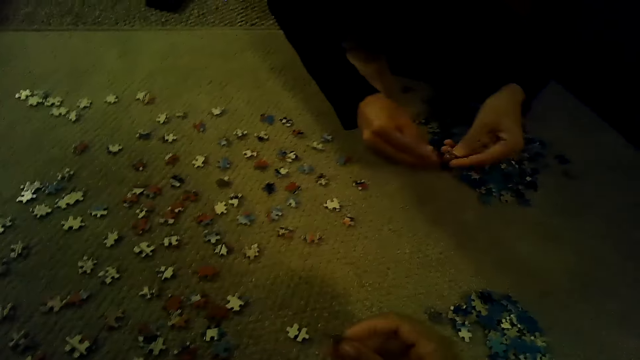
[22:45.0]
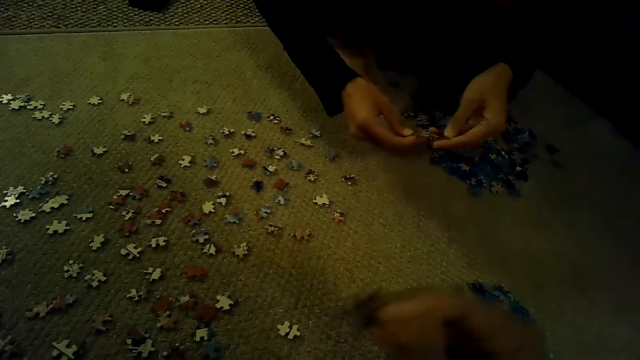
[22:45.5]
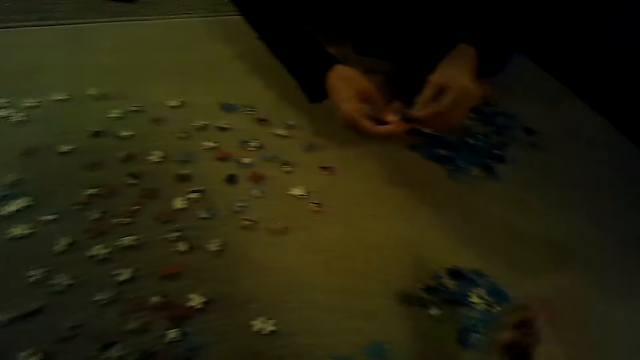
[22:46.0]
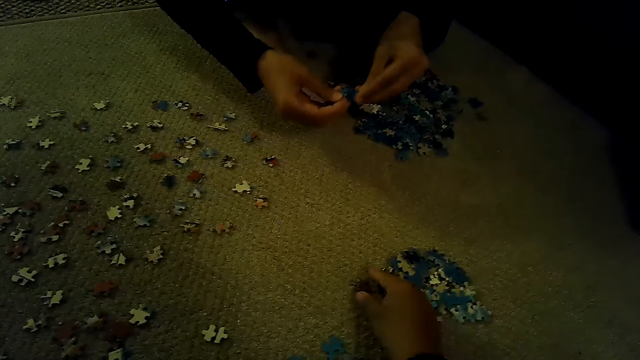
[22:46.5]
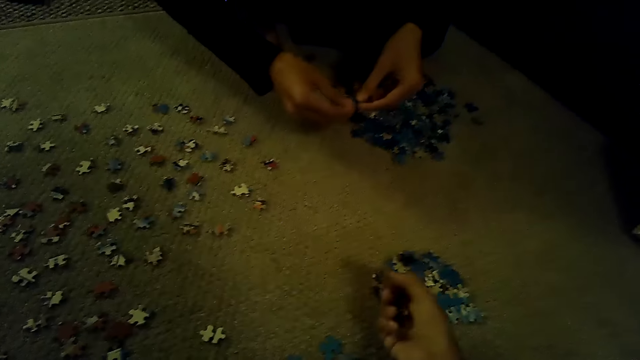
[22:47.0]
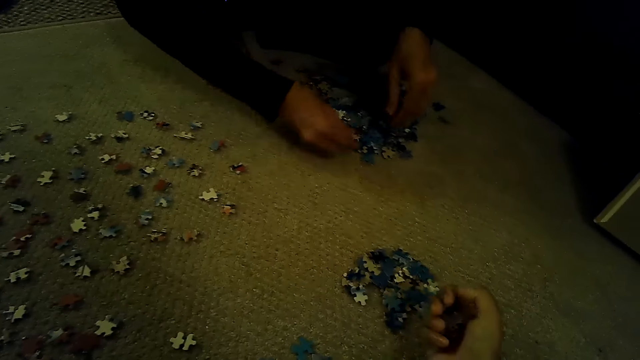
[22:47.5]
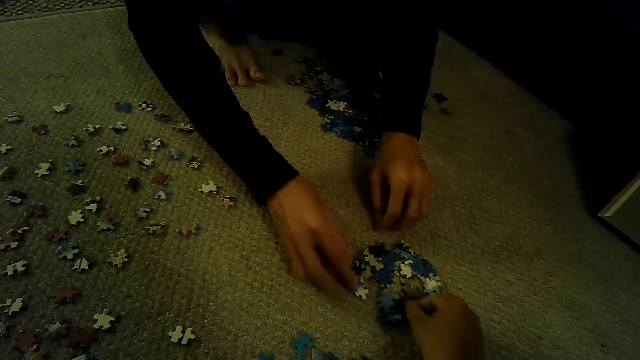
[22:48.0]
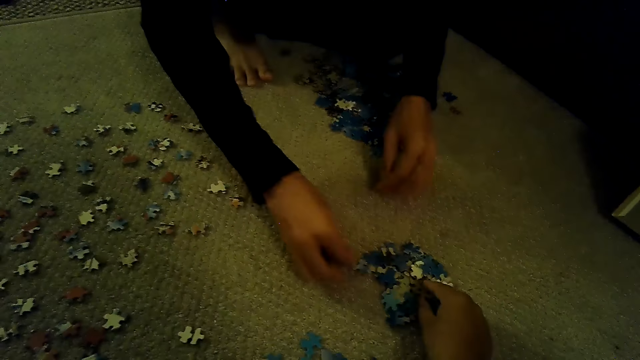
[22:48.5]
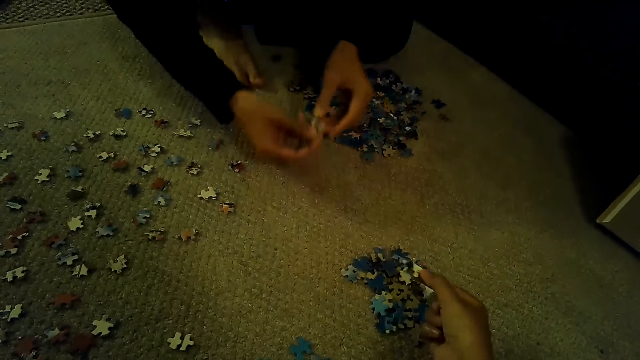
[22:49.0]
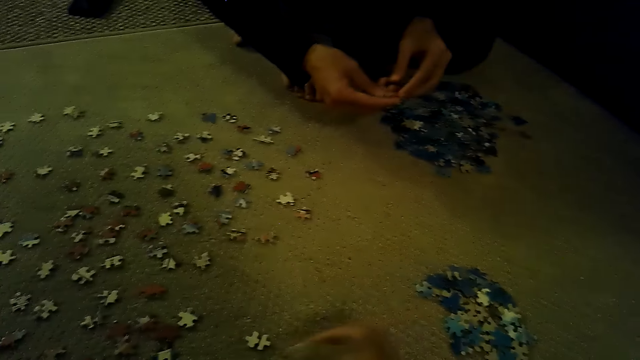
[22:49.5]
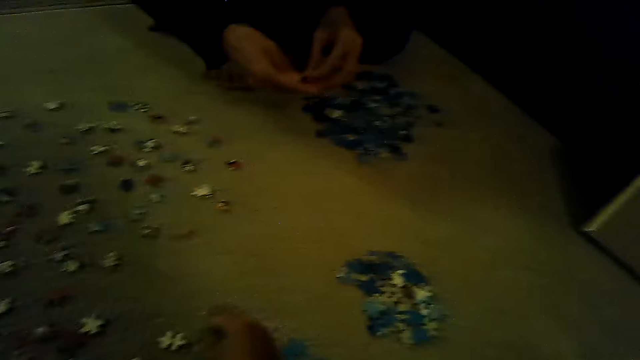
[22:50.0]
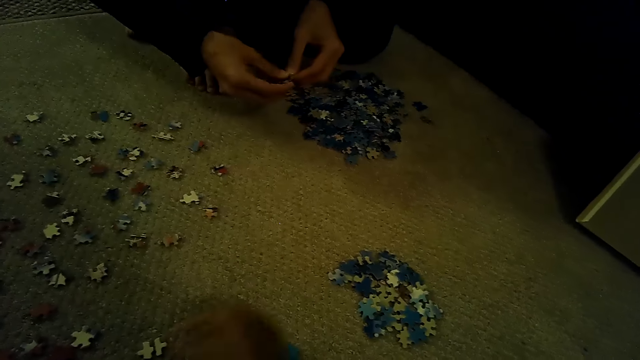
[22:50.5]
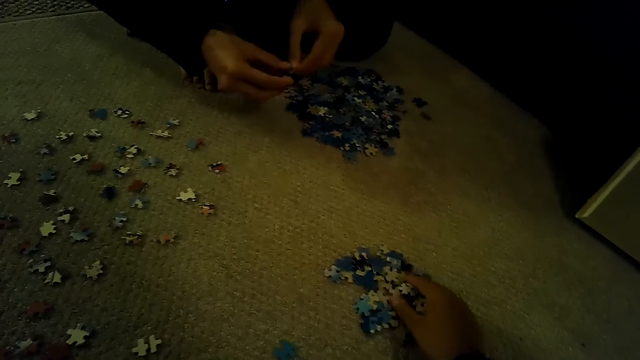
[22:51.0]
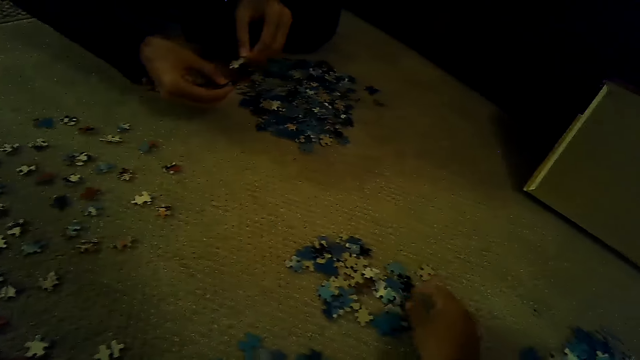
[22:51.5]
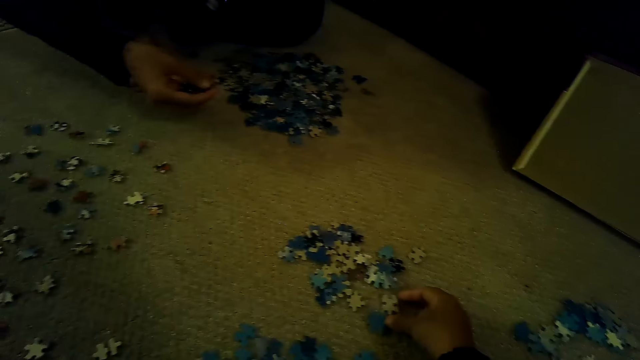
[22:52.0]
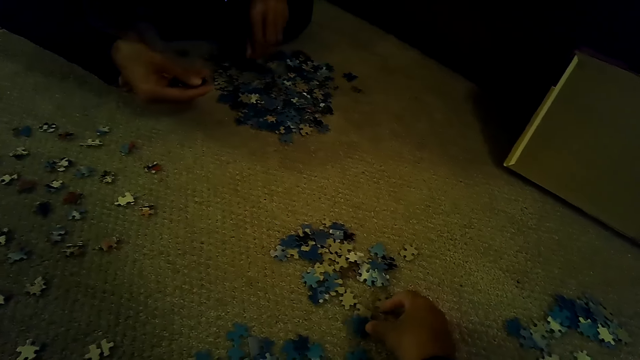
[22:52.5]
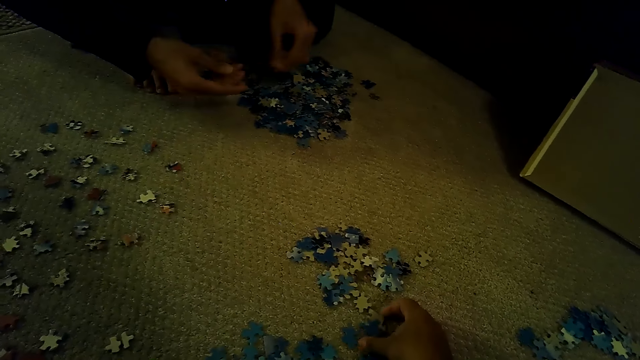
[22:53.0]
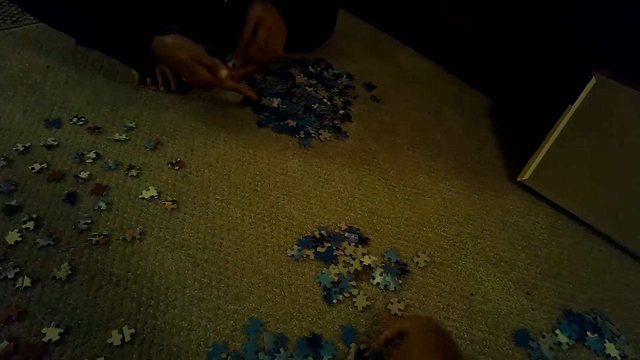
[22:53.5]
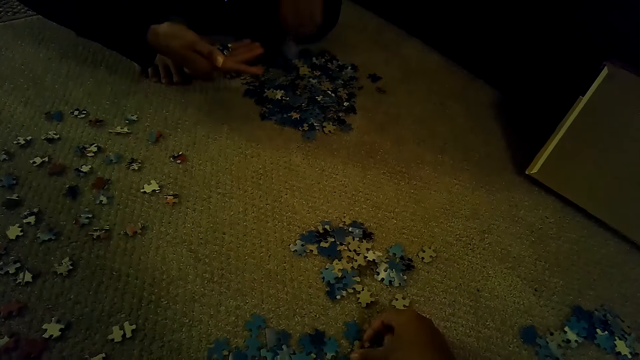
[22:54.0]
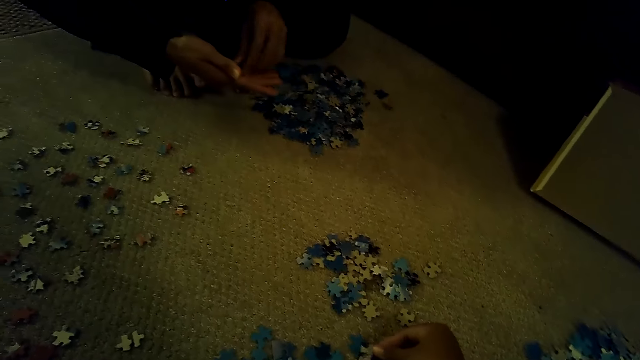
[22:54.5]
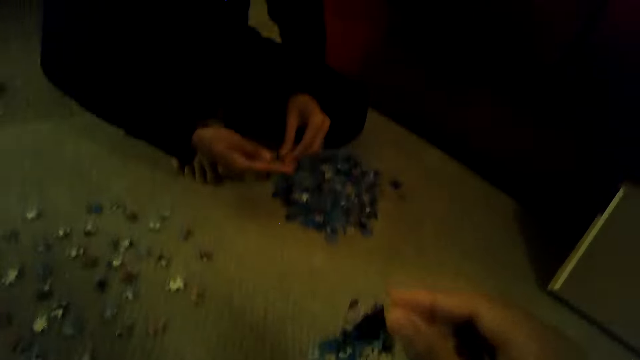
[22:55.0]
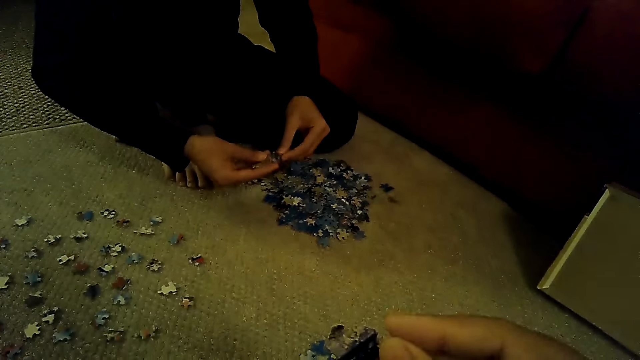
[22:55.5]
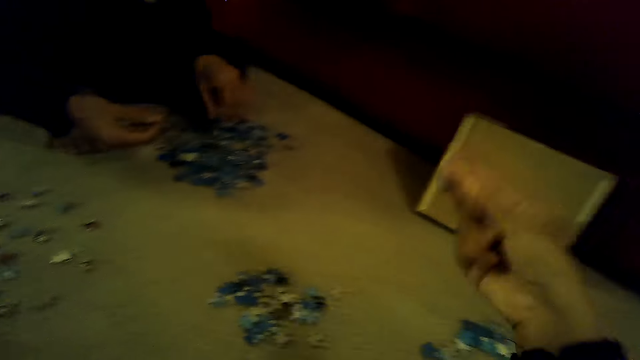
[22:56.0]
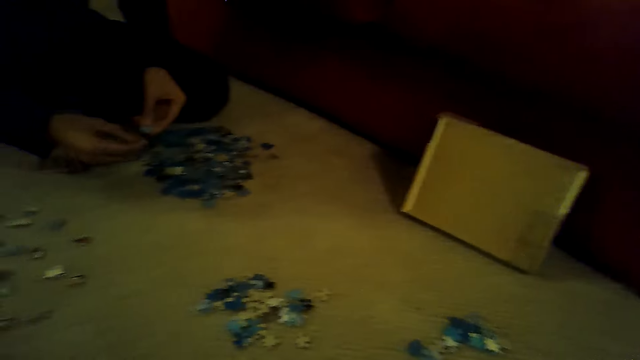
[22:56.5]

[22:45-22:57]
A man plays the jigsaw.

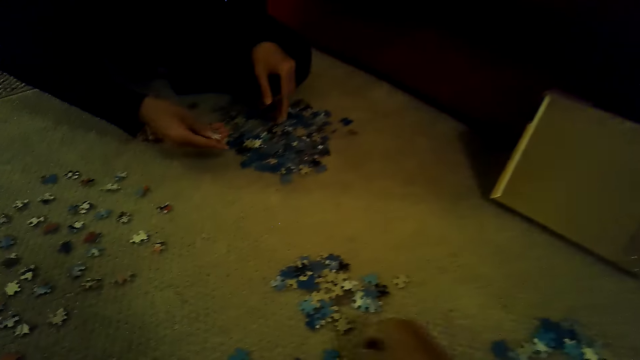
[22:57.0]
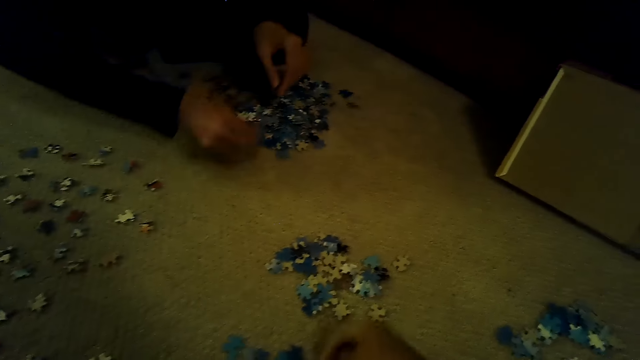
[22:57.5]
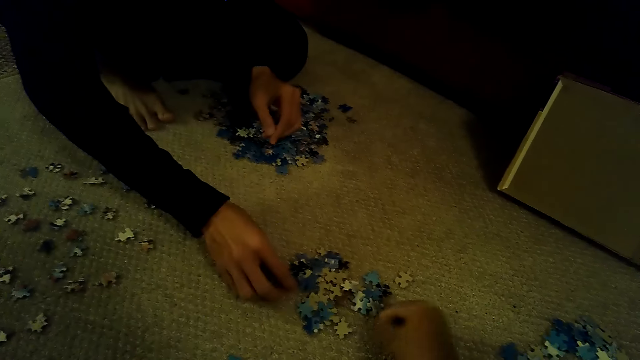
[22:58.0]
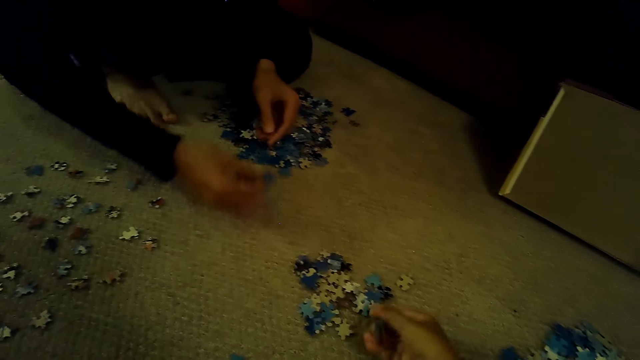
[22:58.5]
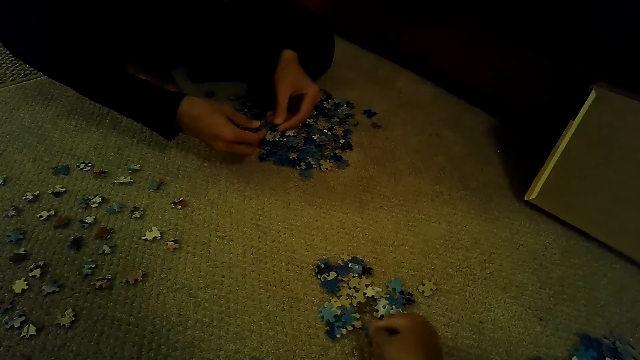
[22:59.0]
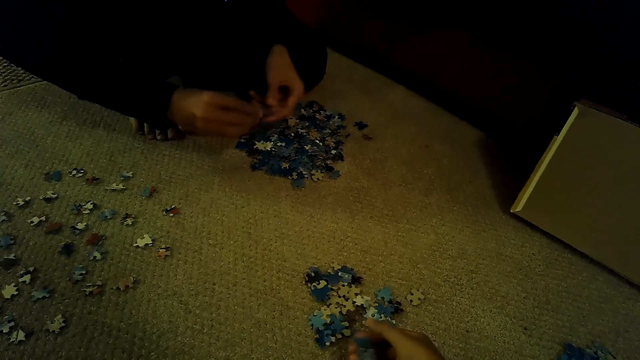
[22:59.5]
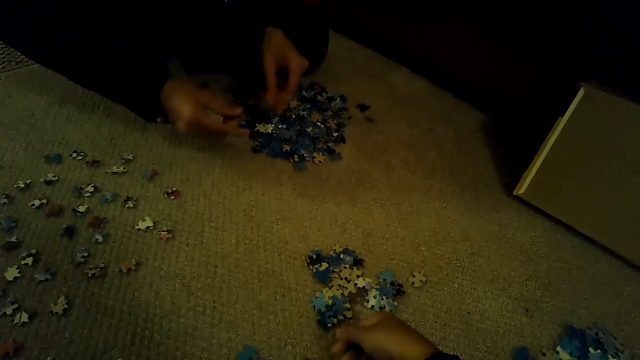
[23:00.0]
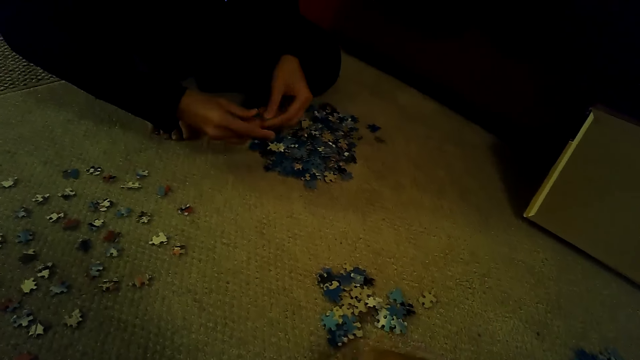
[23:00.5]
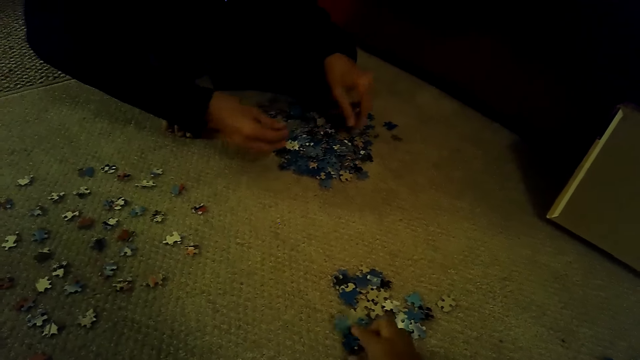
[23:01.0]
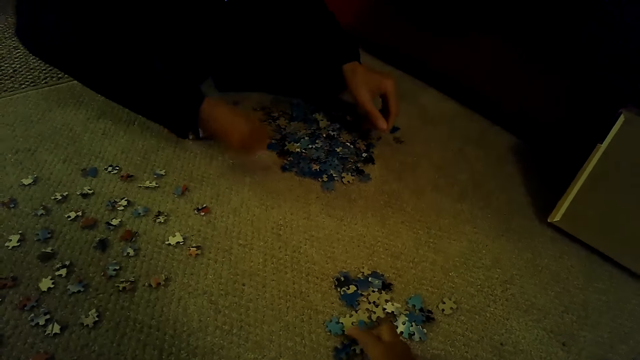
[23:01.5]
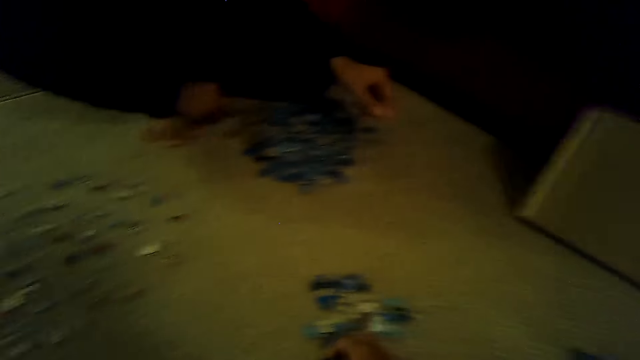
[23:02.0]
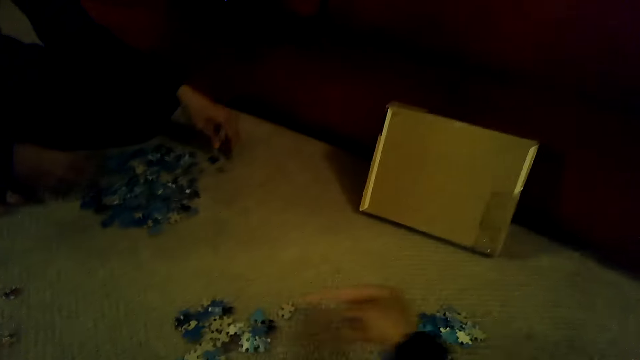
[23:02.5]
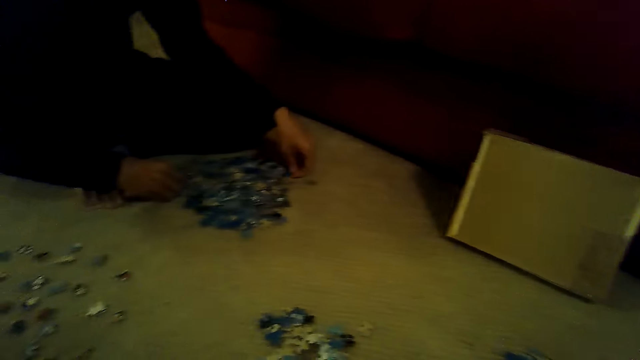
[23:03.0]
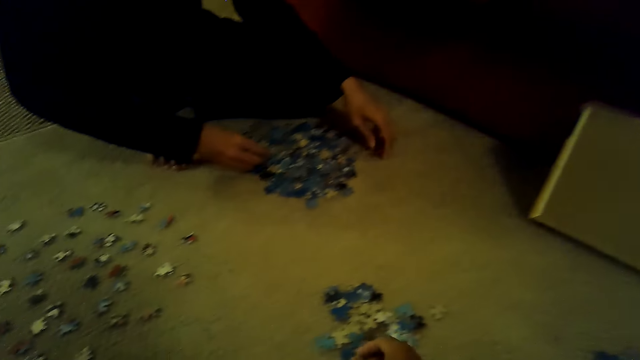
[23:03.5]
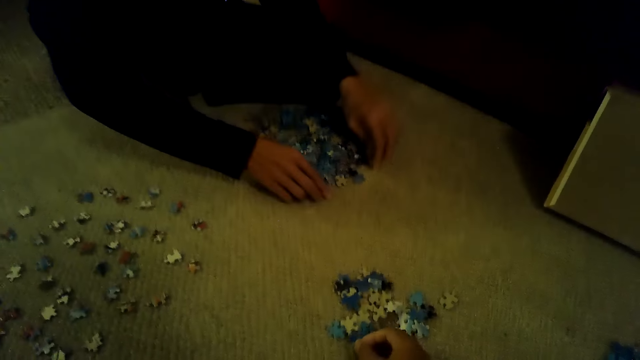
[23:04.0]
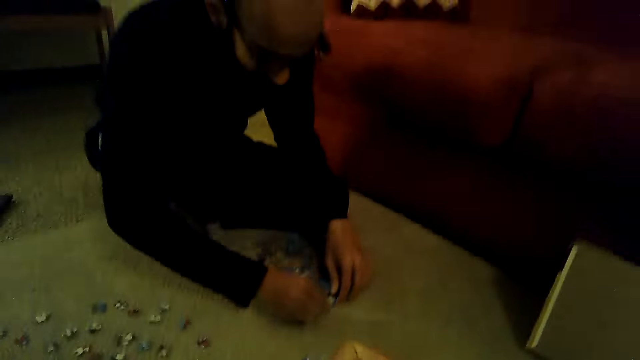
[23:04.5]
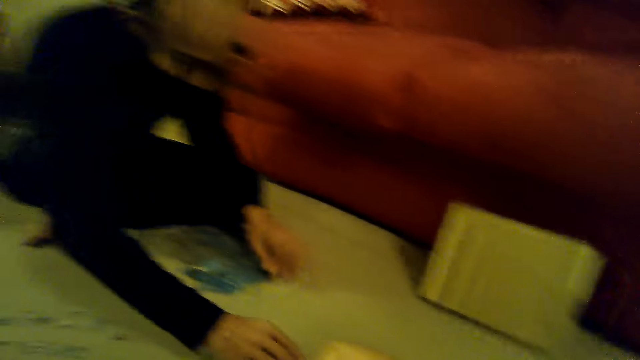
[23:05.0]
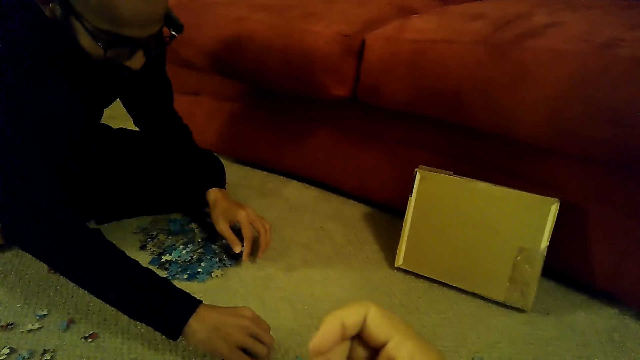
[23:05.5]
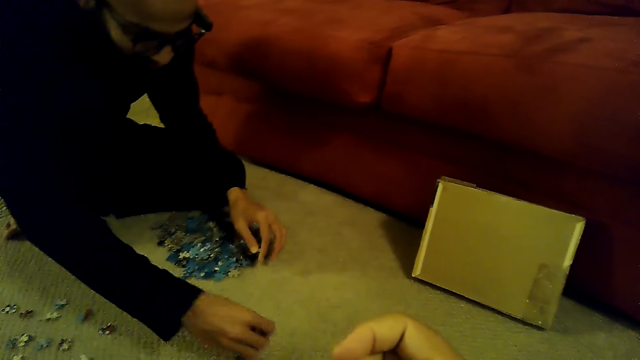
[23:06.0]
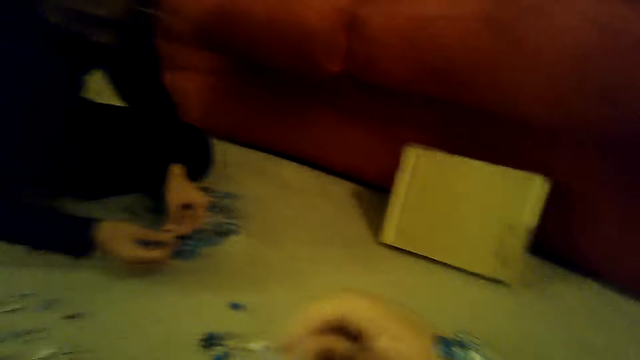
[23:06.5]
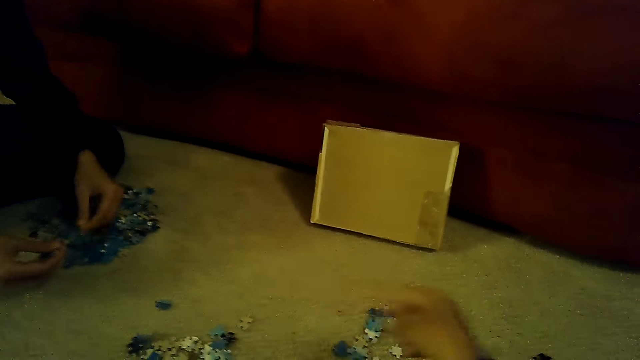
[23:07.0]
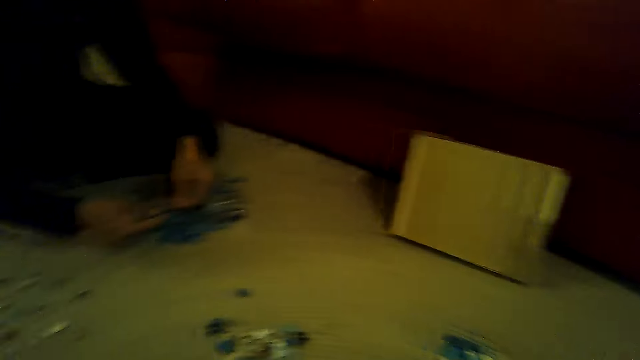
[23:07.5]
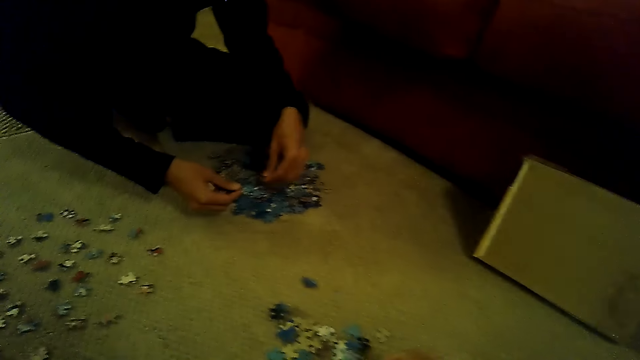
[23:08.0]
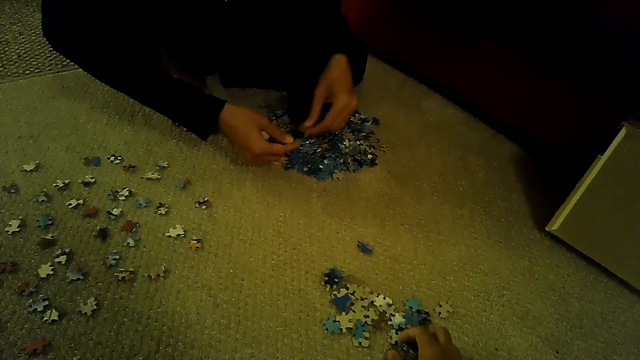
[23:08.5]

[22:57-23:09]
The camera wearer stares at a man. They stare at the pieces of a jigsaw puzzle.
